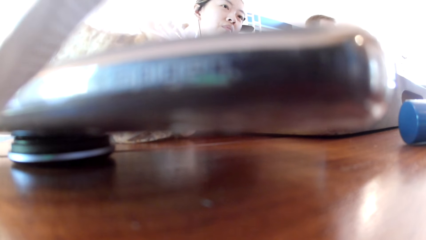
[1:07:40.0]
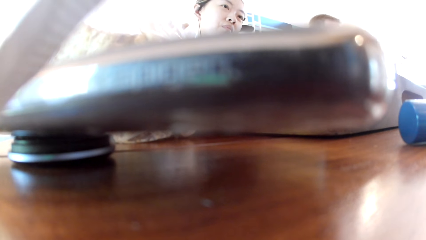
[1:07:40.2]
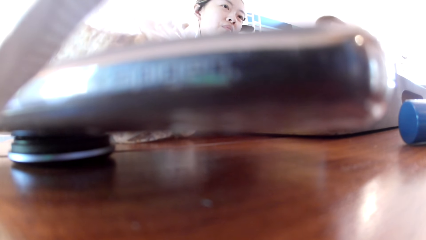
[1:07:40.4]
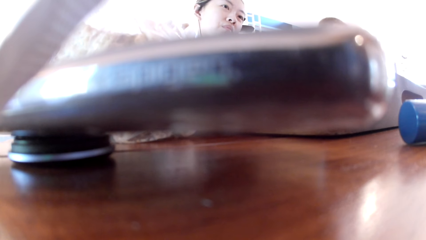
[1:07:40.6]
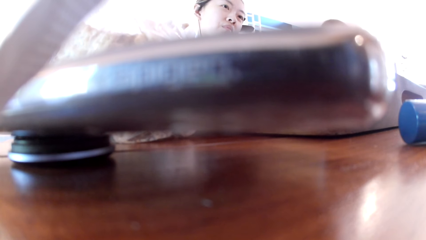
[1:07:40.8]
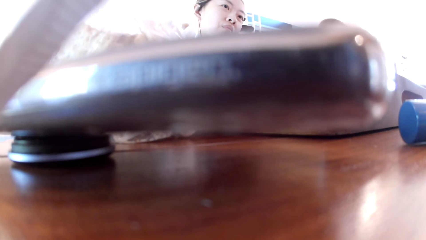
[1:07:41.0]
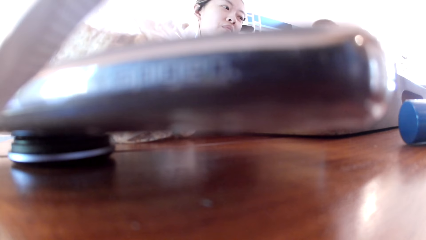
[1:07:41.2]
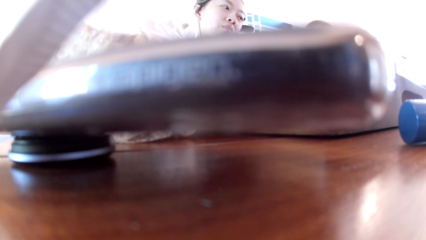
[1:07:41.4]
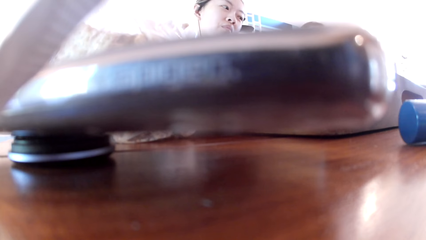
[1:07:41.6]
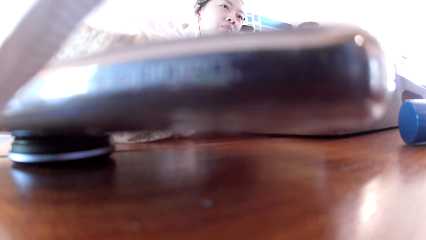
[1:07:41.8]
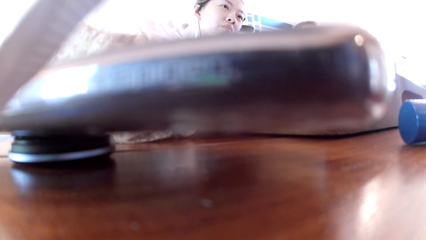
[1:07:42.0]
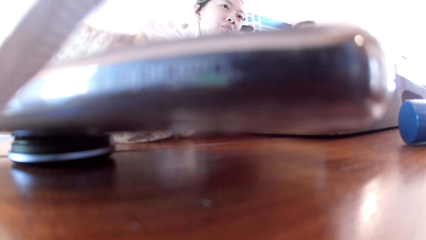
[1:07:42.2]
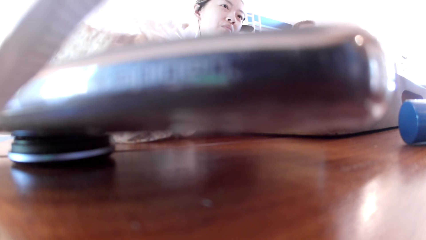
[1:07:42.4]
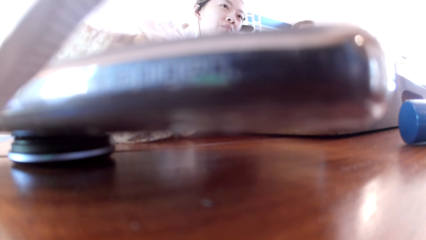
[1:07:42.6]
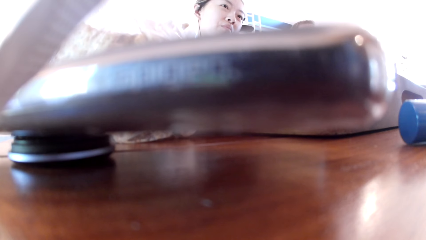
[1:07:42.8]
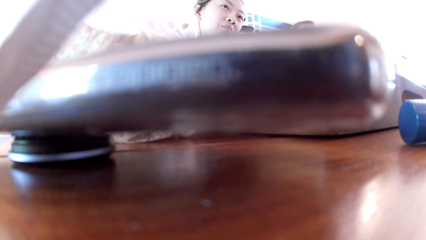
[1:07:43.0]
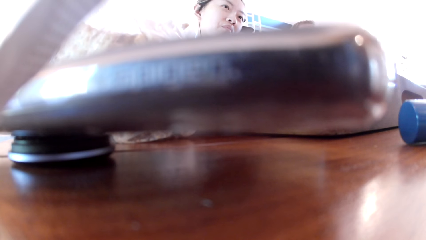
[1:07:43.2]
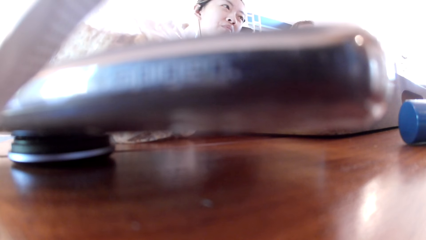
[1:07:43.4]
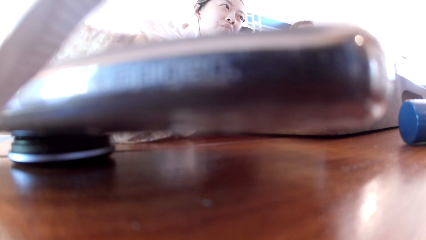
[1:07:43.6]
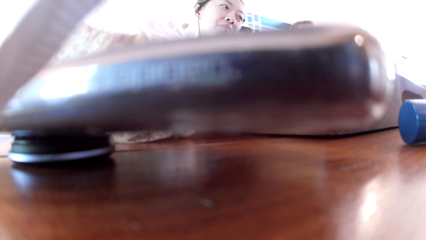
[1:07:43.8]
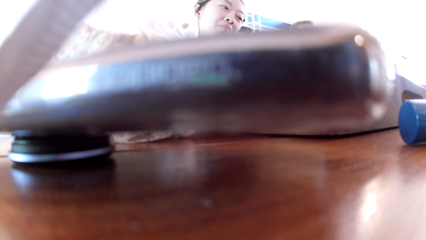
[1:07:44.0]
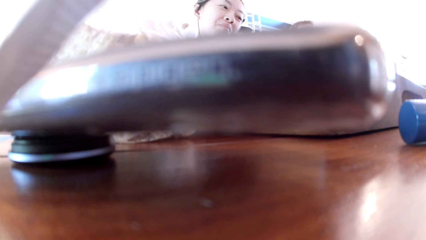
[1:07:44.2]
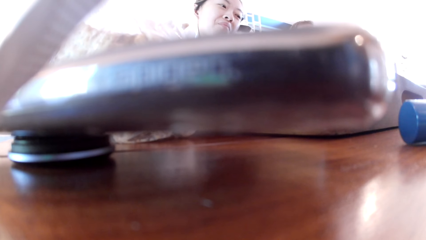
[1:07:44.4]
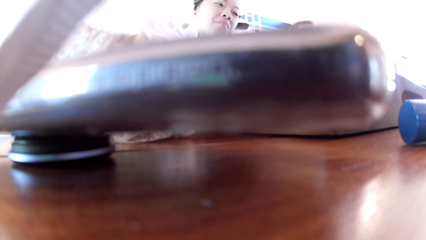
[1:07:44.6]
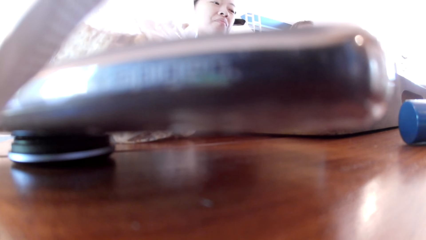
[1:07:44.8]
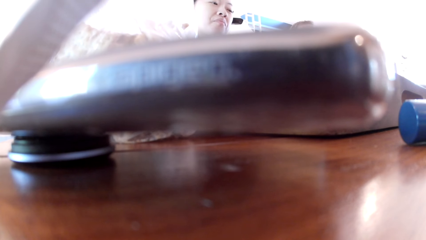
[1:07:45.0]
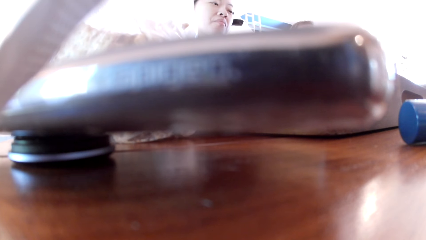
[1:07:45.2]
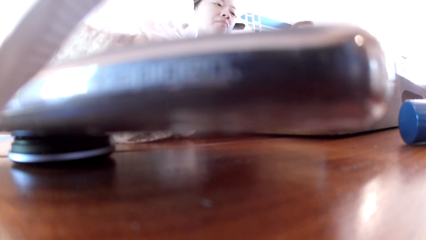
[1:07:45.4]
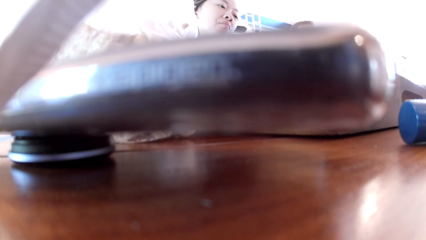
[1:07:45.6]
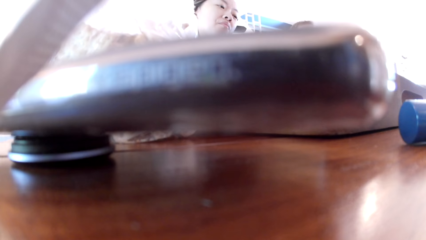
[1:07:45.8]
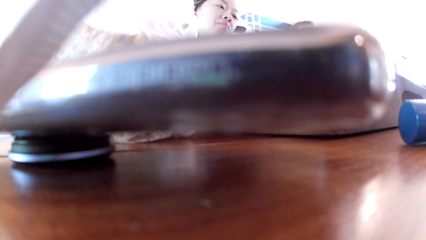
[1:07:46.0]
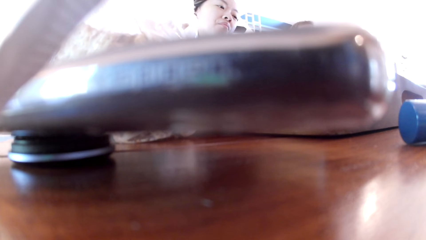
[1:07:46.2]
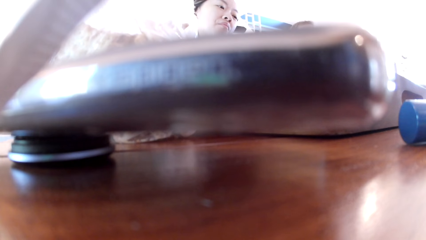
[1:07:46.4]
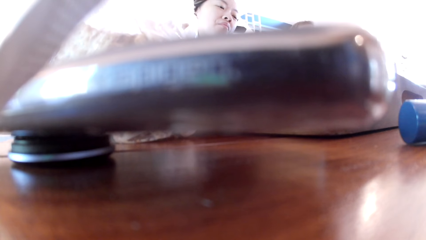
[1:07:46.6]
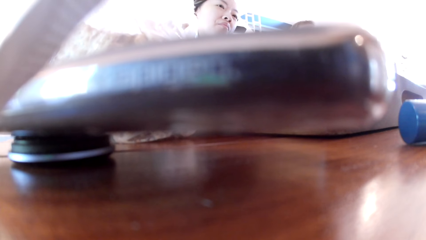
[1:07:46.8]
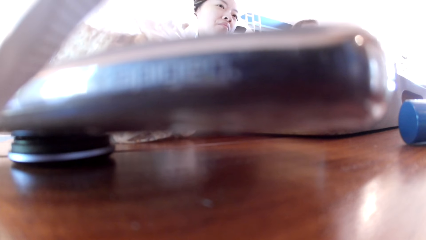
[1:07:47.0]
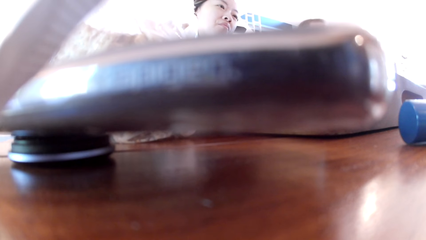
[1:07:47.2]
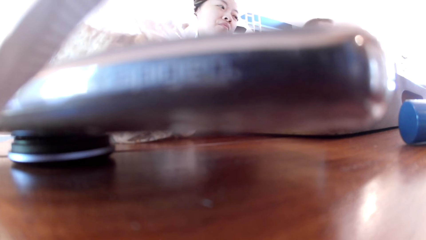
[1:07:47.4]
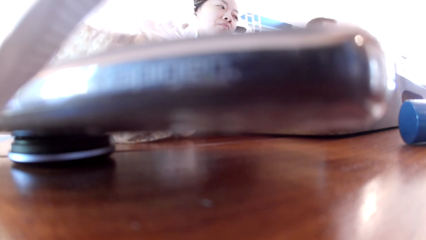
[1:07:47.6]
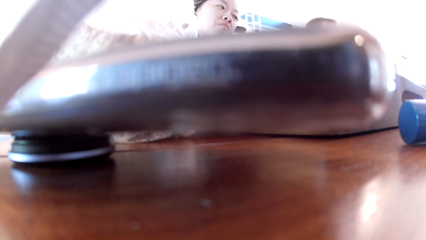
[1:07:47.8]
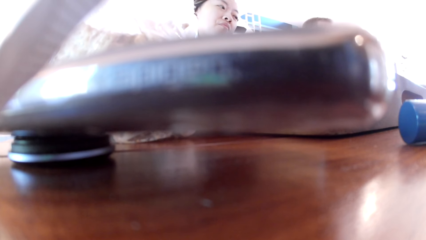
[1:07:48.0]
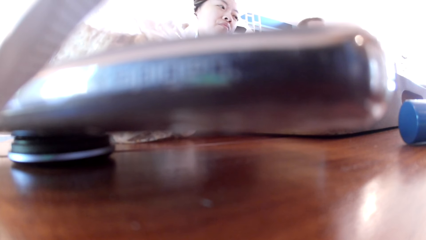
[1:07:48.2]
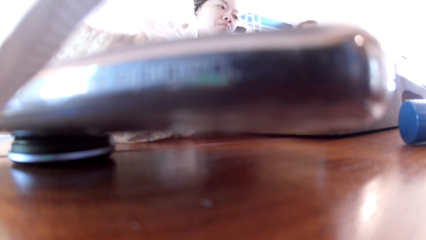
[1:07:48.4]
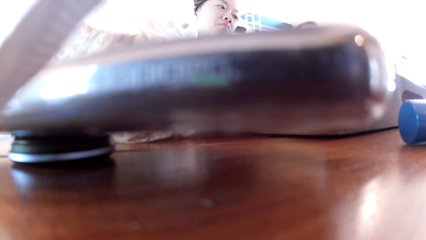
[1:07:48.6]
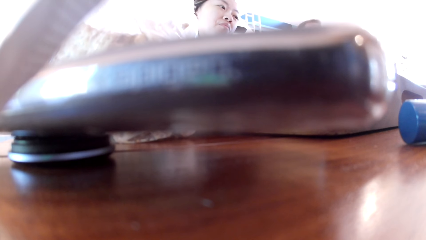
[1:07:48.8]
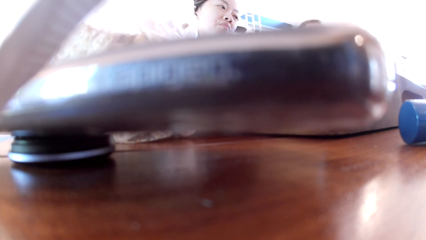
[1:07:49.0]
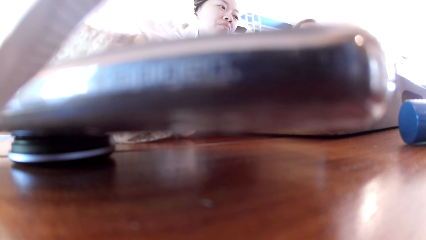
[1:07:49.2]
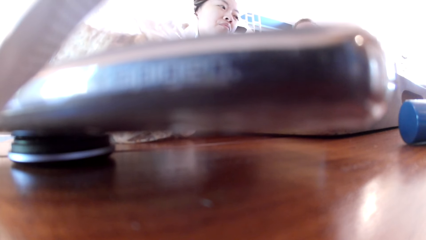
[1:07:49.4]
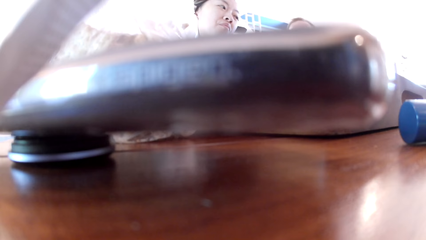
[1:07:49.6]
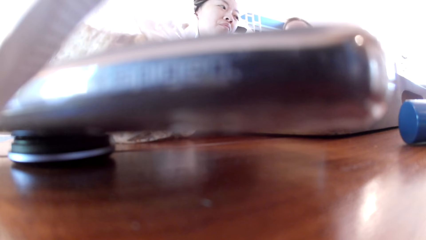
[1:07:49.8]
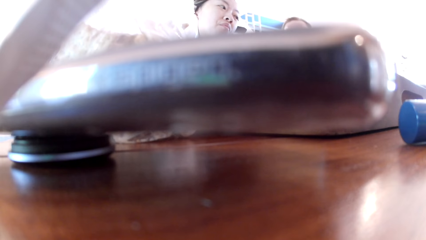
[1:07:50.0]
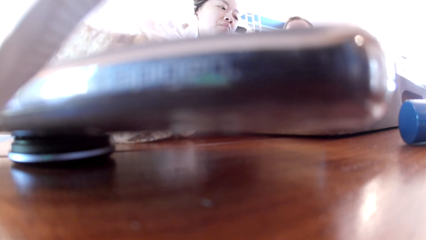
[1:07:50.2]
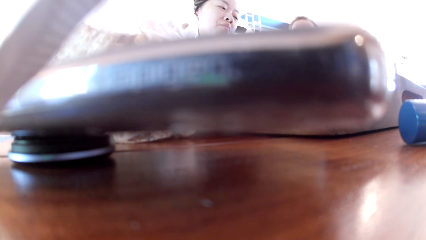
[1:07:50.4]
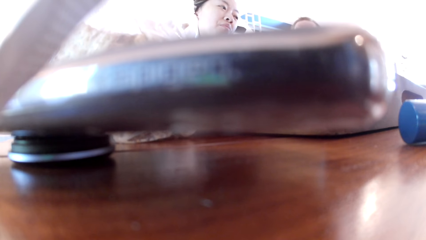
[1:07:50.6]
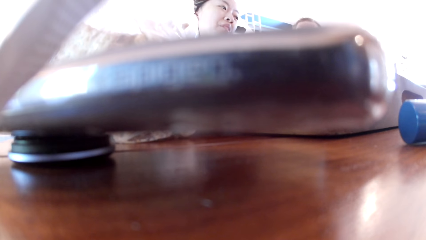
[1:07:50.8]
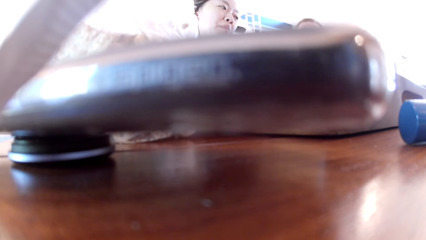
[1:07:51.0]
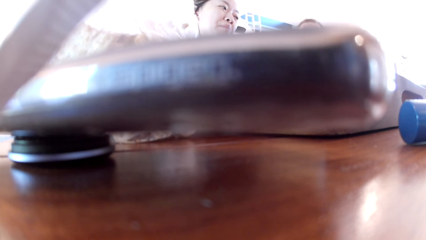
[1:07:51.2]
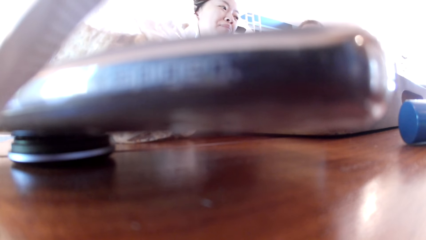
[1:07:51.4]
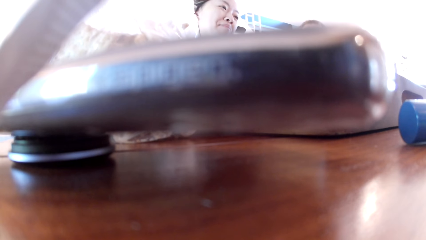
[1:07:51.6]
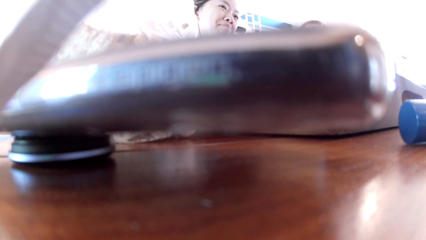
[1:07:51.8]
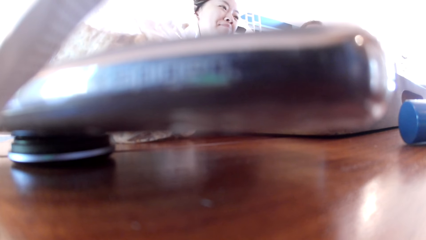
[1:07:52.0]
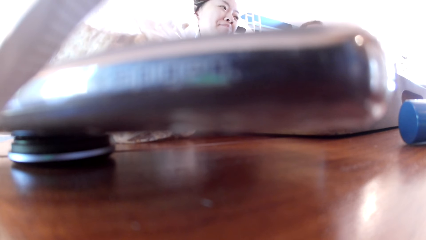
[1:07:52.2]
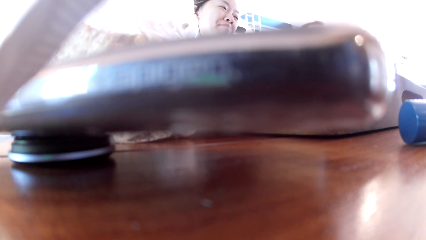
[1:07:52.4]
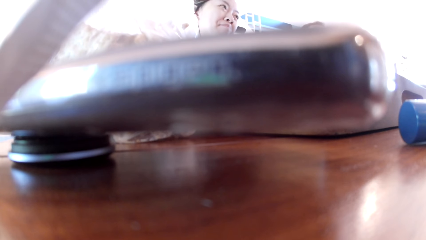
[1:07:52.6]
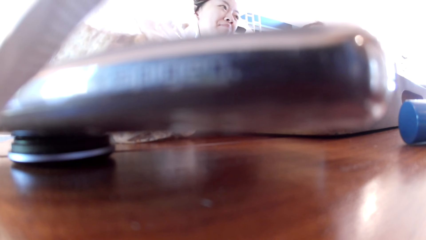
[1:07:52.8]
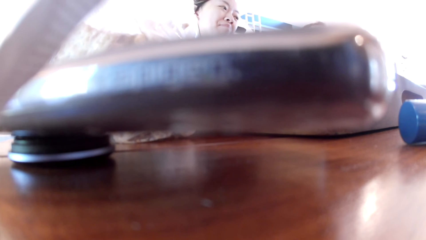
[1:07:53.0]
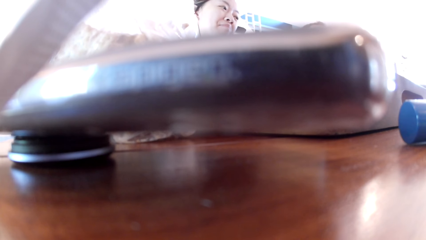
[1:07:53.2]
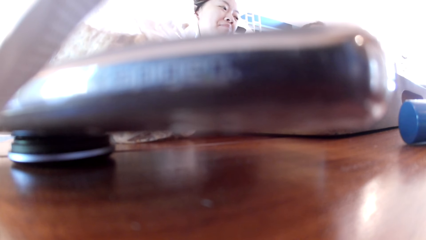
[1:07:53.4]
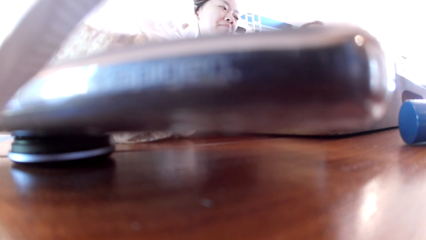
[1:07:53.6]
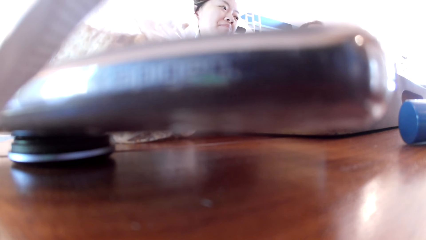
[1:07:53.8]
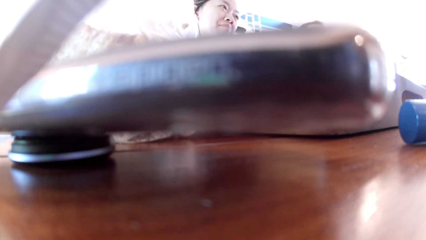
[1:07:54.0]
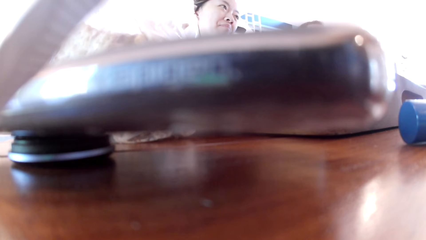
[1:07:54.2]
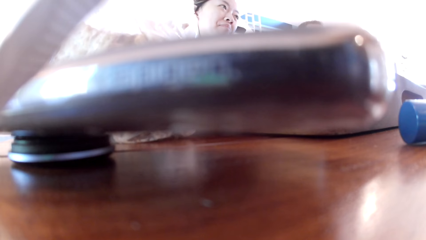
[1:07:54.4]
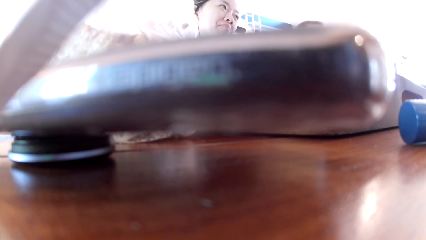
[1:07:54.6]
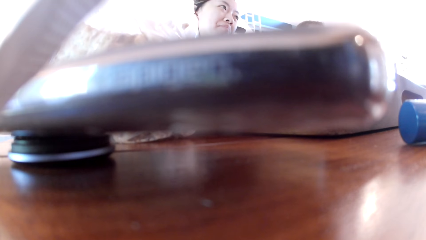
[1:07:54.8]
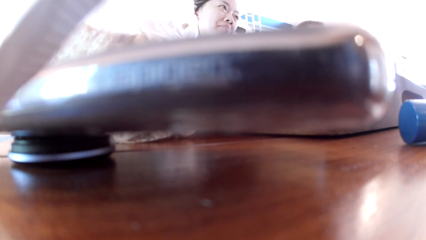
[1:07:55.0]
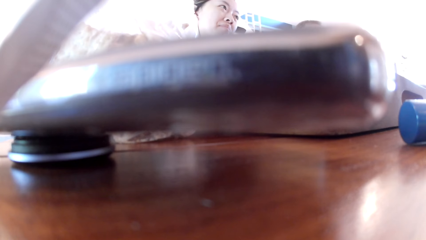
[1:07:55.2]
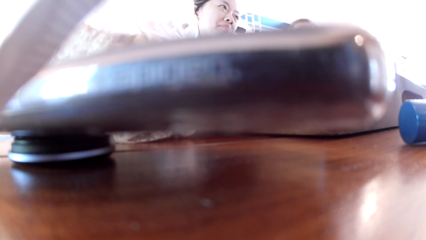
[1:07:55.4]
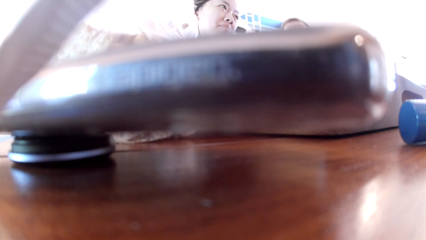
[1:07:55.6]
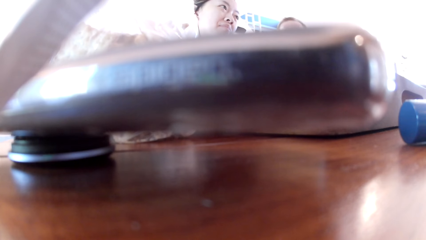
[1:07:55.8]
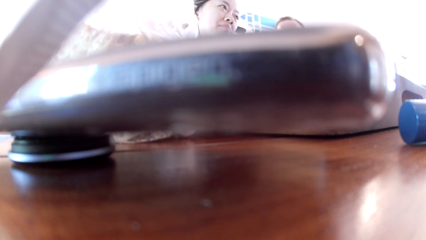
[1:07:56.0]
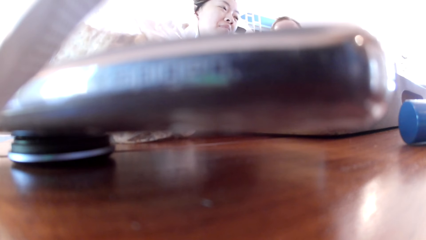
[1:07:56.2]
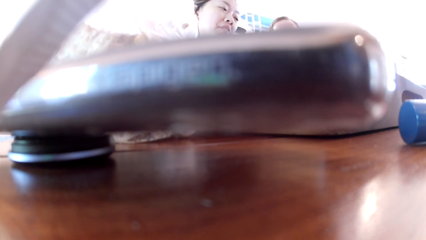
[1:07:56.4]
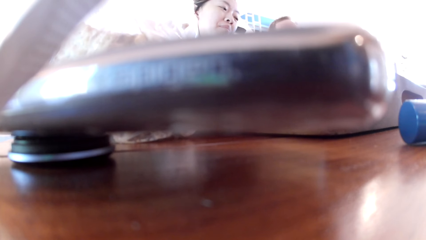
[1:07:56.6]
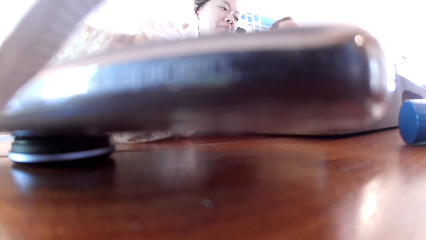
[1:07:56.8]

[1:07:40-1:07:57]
A man converses with a group of people in an apartment. A woman converses with a group of people in an apartment.
